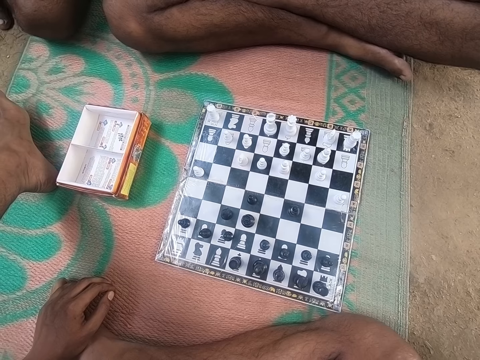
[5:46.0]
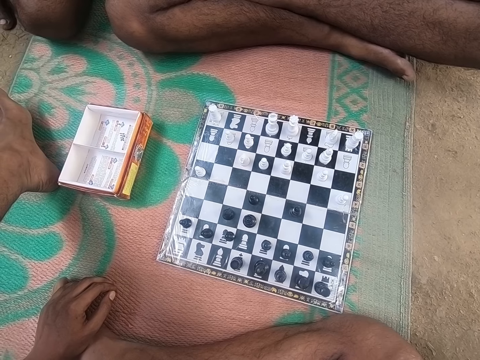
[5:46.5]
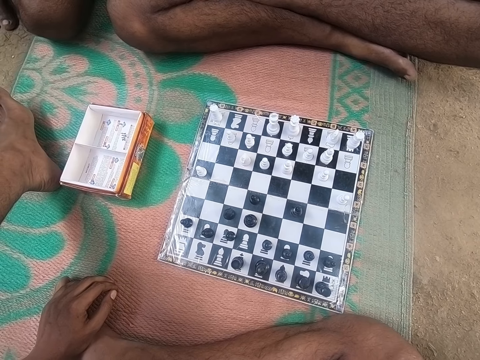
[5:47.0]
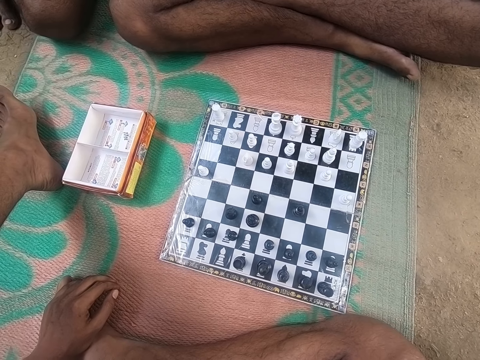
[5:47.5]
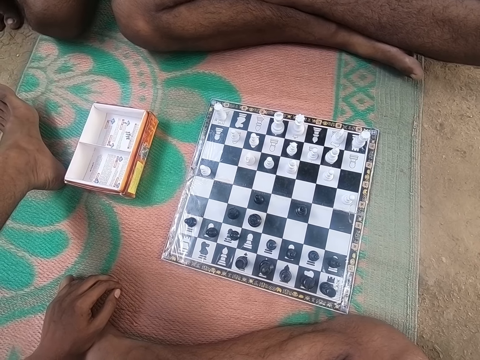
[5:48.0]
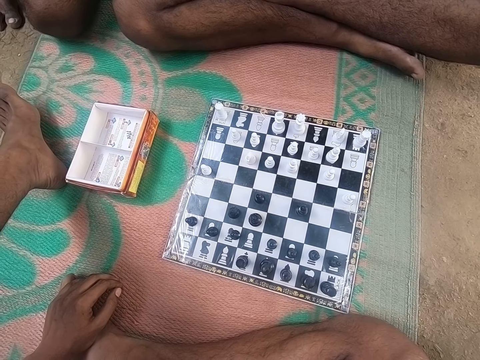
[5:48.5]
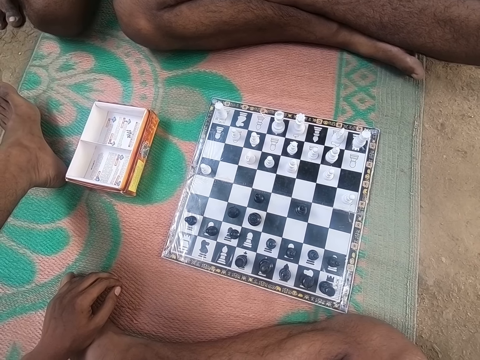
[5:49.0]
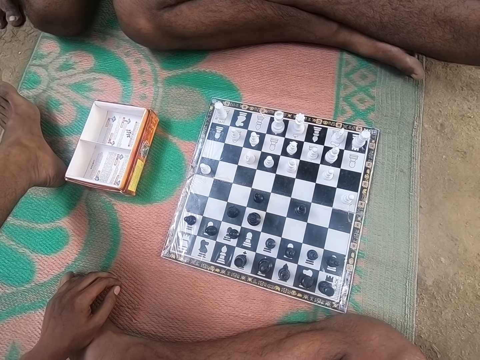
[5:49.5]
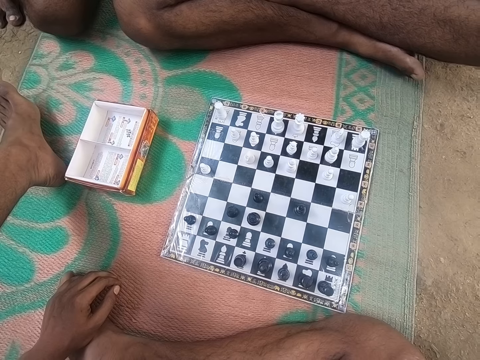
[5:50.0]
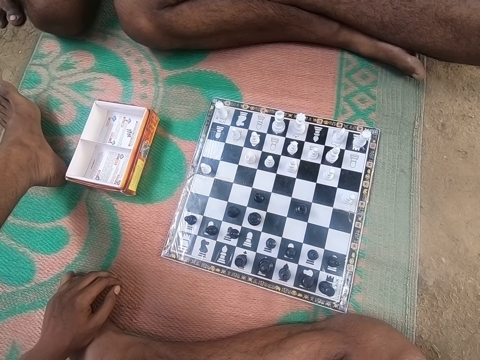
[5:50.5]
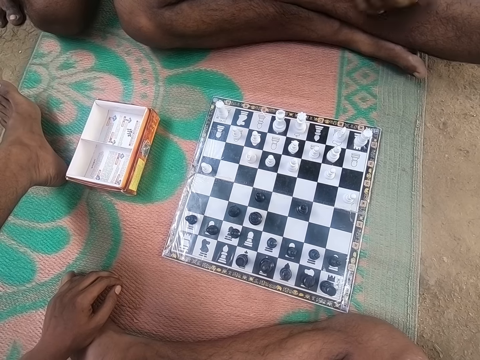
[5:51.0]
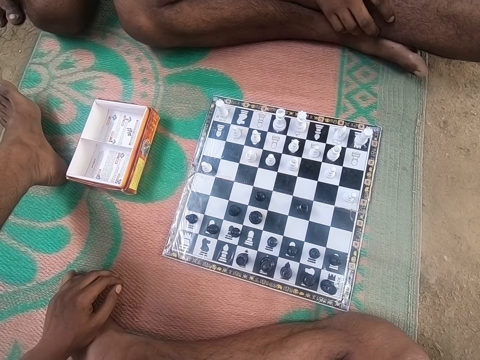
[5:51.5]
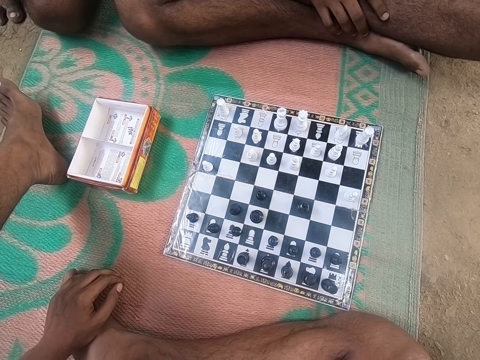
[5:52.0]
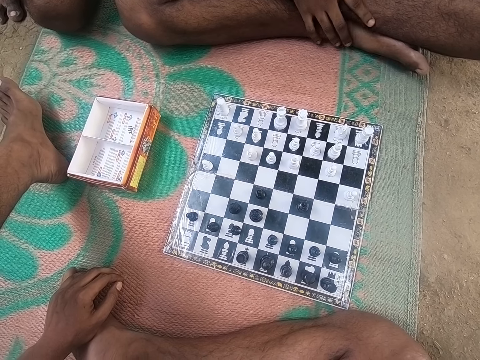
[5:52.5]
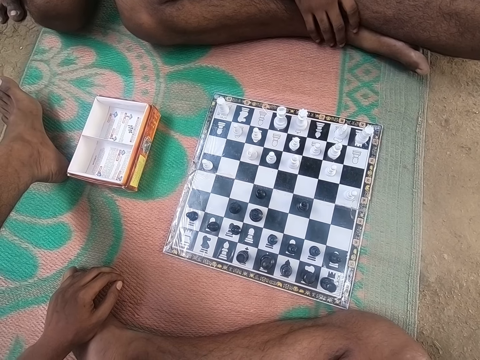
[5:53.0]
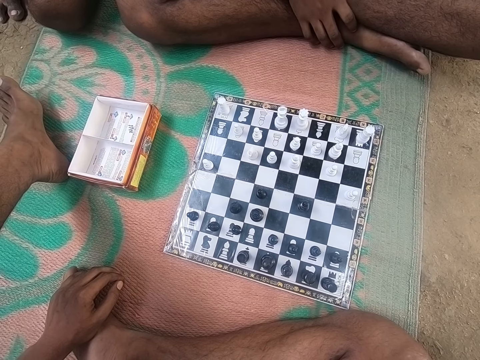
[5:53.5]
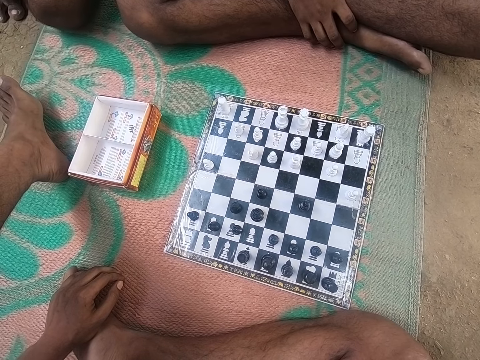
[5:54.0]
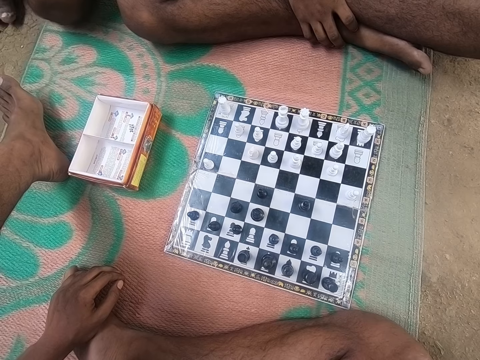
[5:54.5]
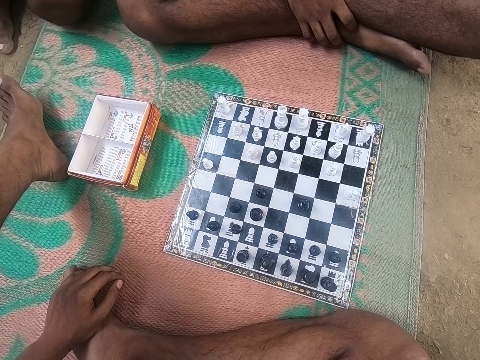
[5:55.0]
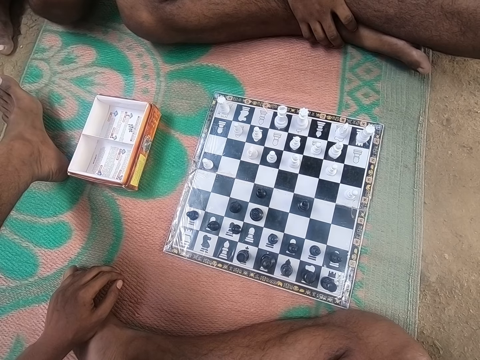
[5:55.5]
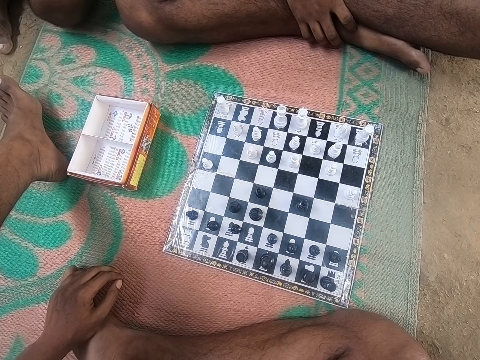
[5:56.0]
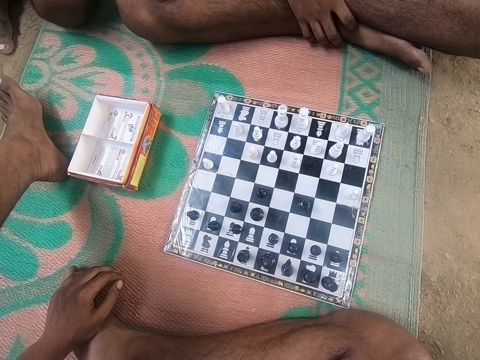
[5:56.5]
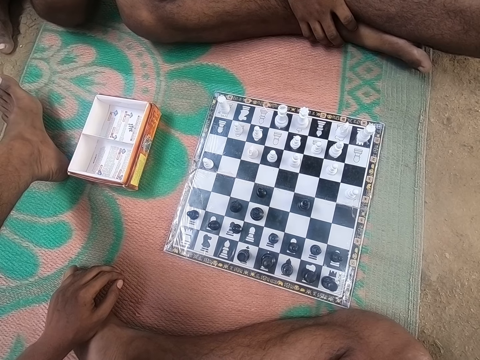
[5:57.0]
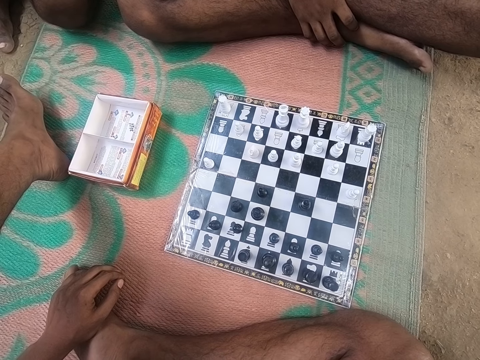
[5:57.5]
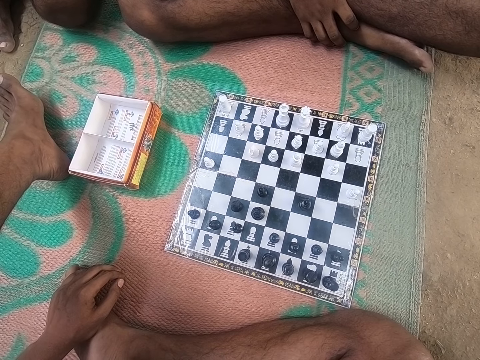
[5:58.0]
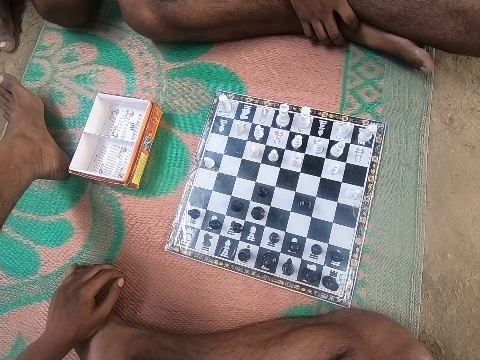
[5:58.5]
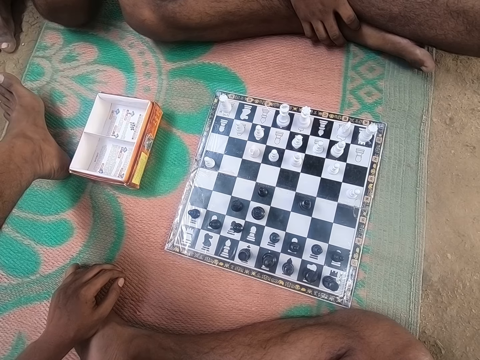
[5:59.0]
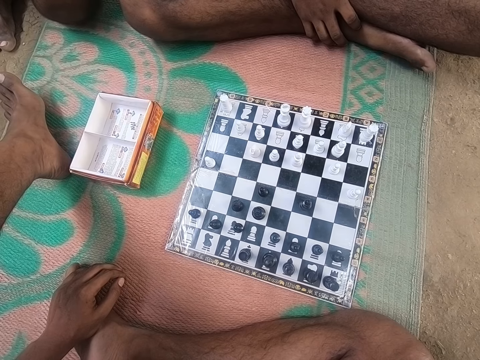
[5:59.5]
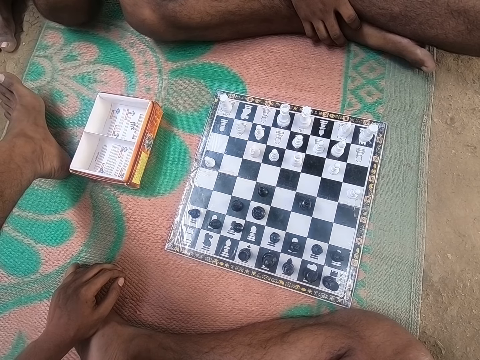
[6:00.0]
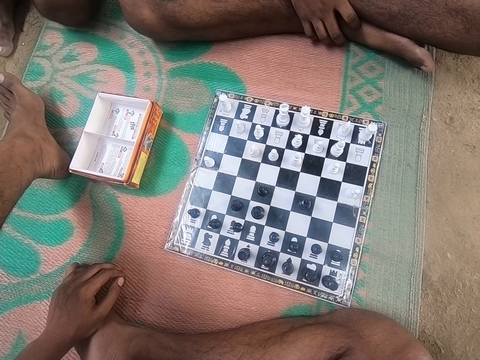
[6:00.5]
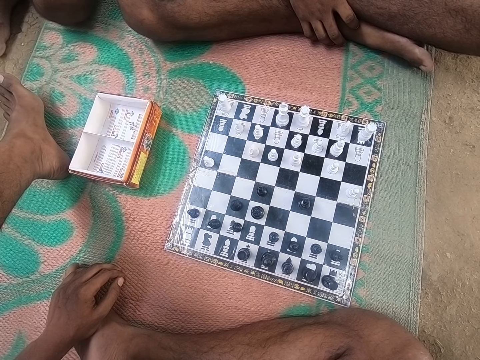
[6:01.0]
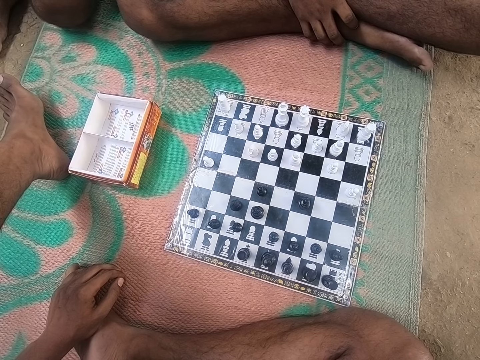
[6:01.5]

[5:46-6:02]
The camera wearer looks at the chess. A man talks to another man.

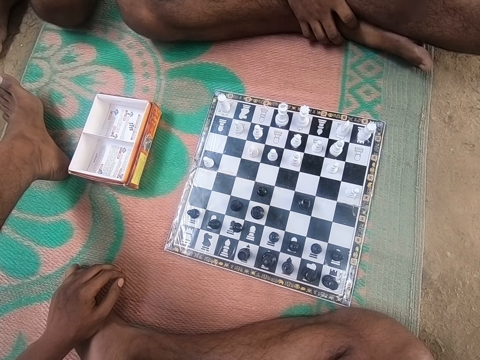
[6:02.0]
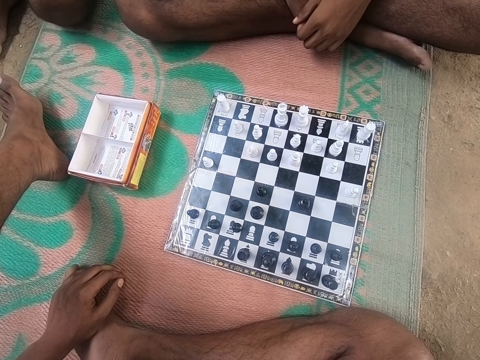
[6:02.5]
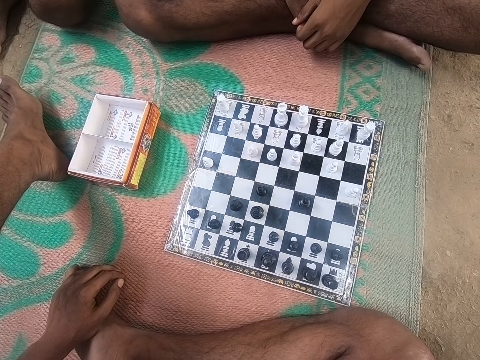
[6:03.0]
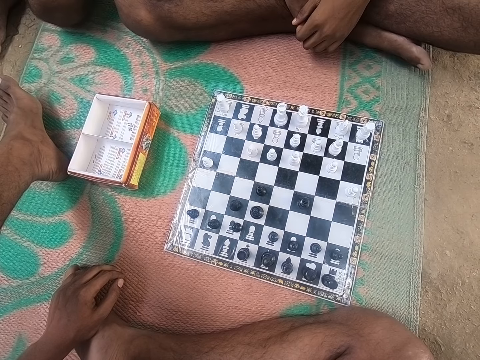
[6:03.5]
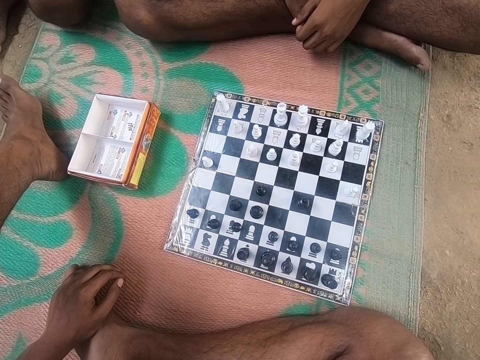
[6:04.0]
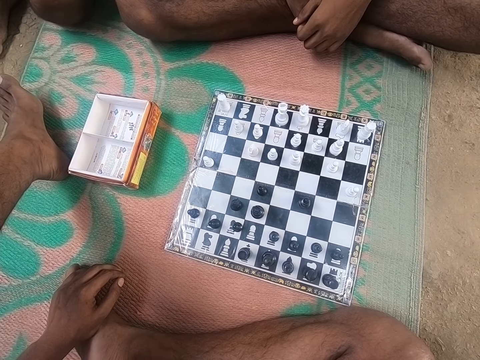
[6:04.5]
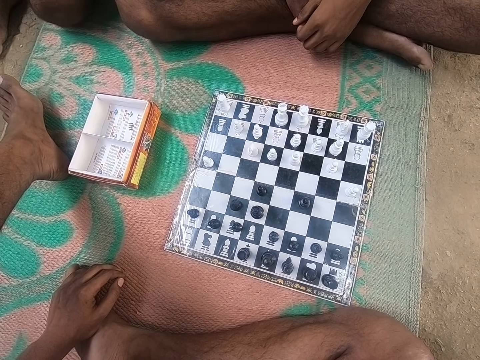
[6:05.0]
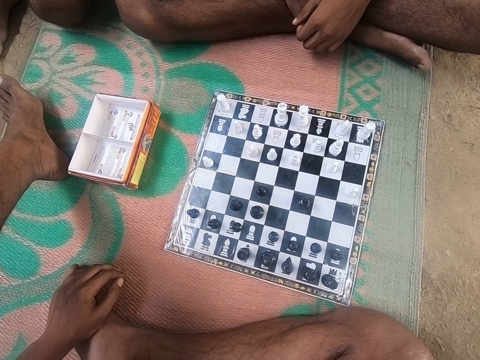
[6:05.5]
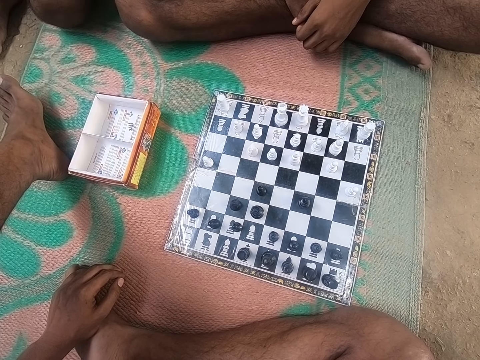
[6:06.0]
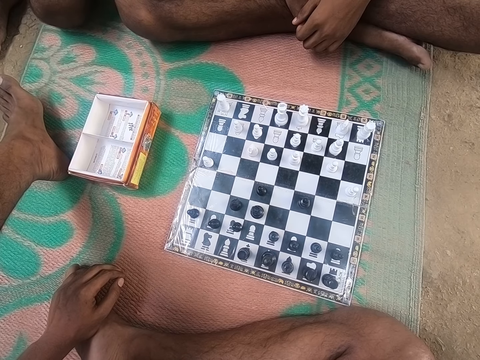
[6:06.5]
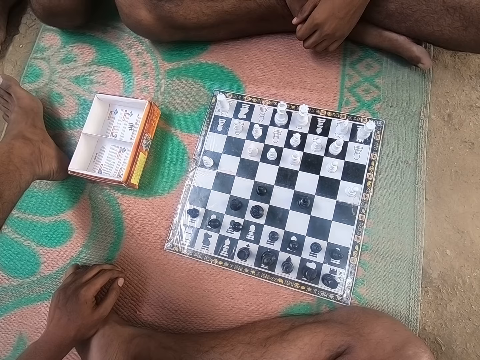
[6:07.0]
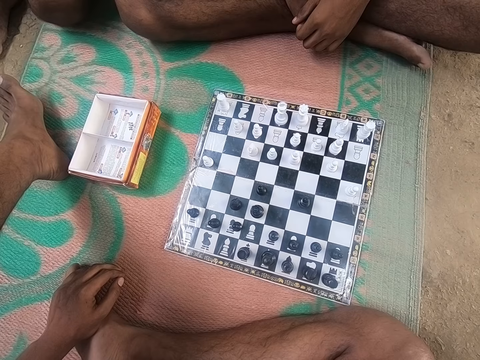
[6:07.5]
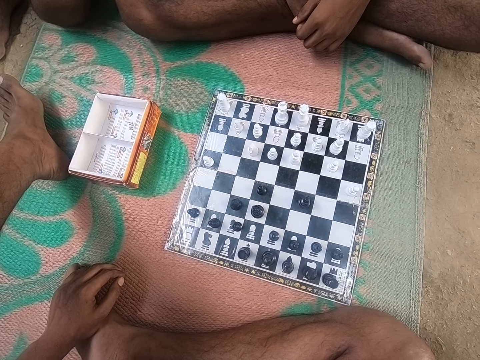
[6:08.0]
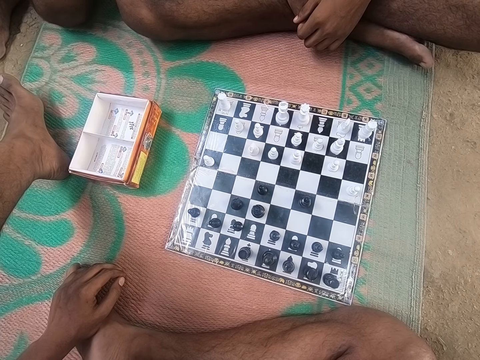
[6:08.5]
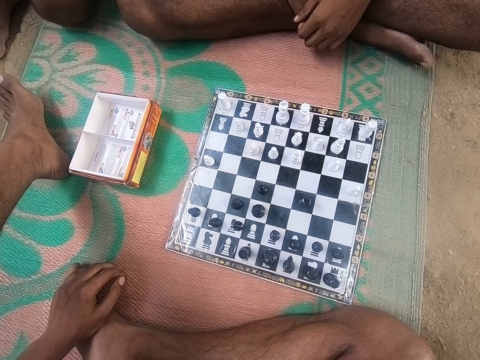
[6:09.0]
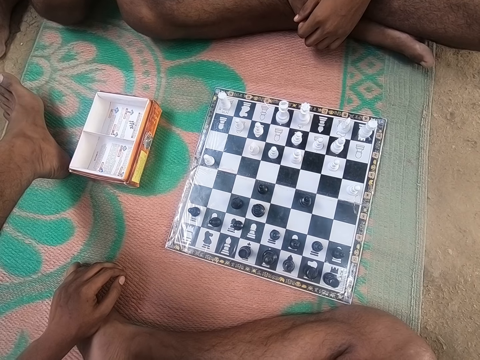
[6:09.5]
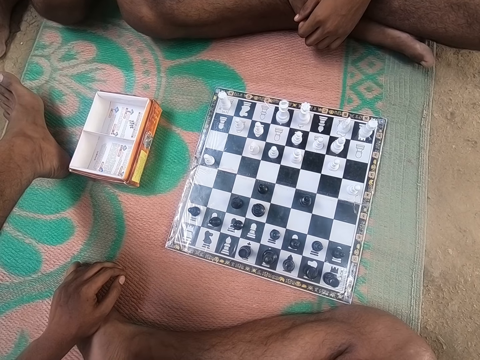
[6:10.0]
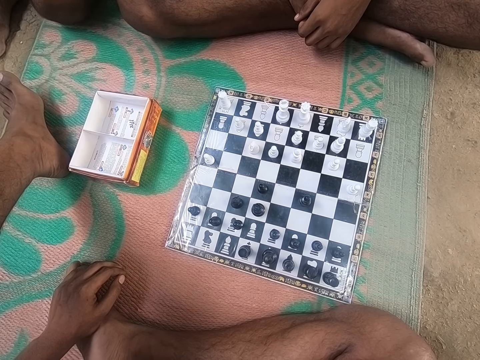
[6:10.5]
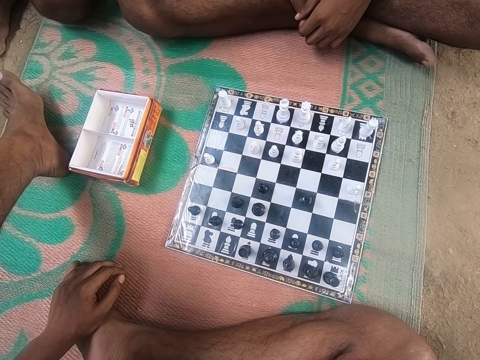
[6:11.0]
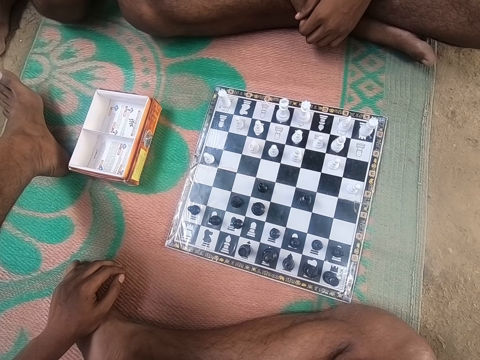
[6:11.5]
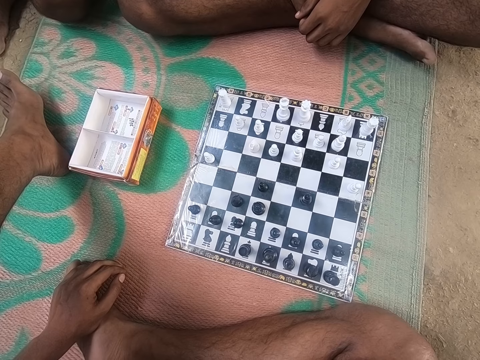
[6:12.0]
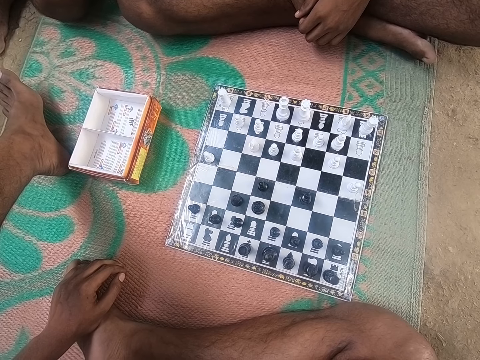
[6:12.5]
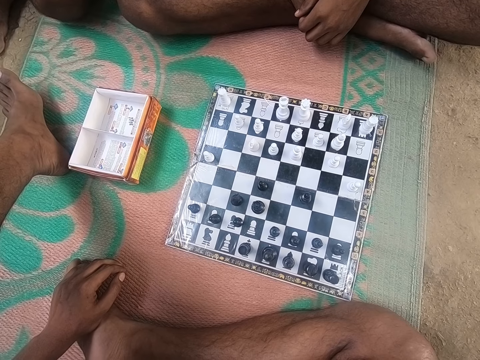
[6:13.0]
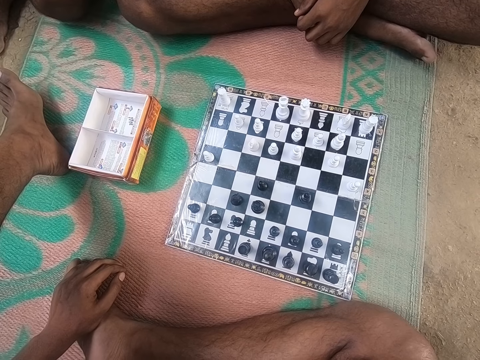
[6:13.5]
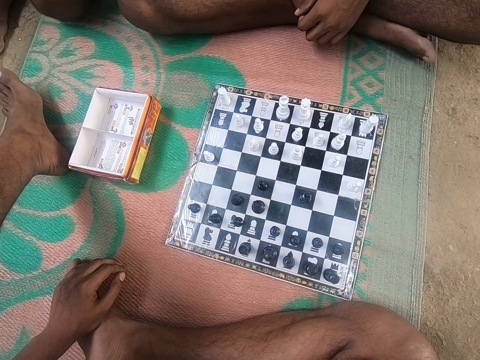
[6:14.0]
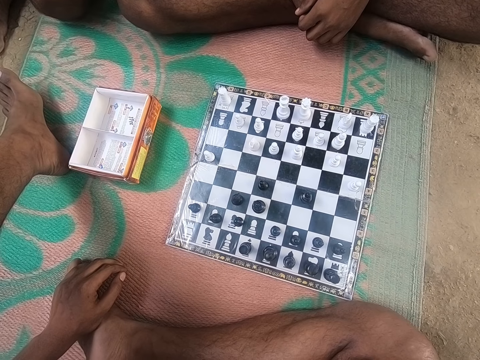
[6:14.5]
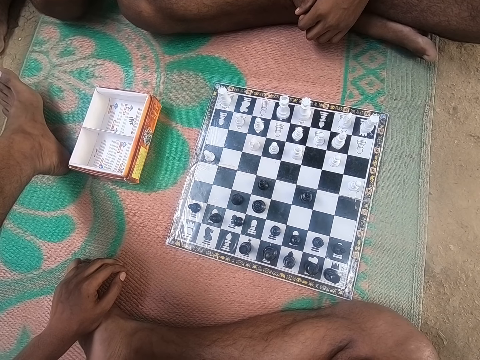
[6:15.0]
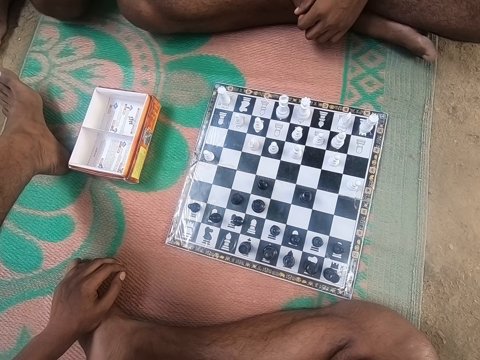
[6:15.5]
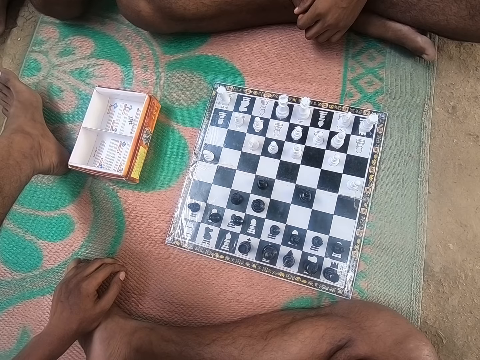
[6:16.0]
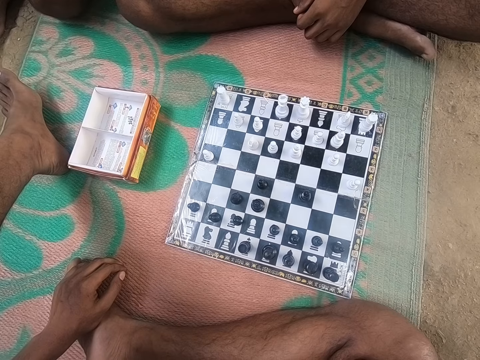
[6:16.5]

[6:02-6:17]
The camera wearer looks at the chess. A man talks to another man.
